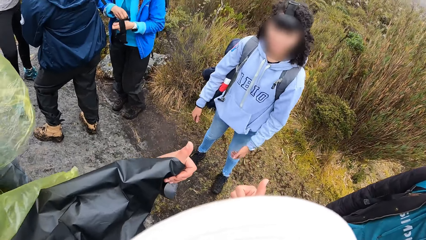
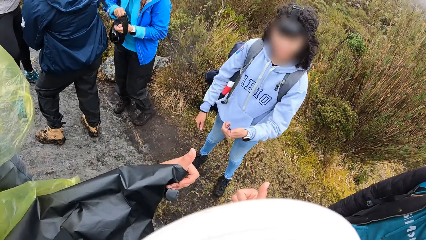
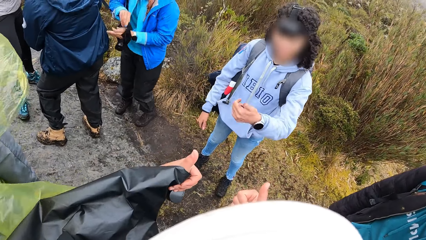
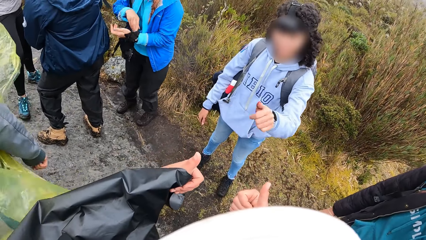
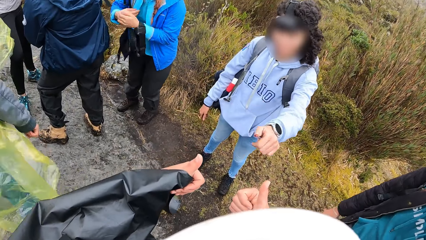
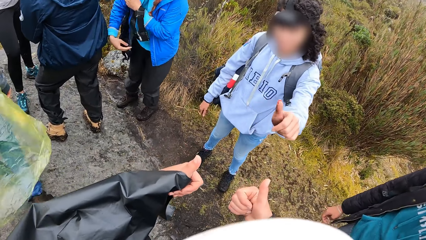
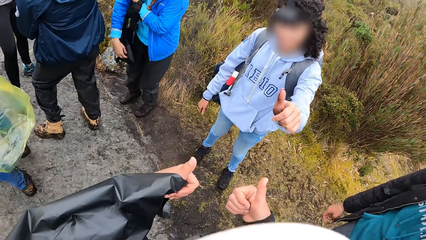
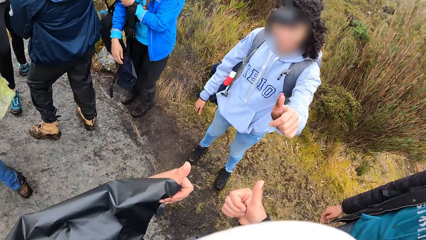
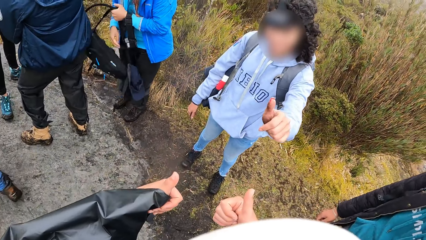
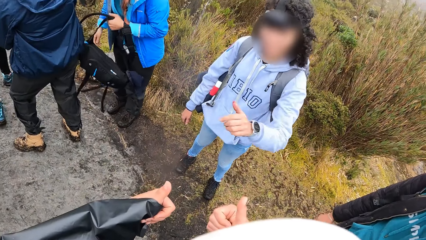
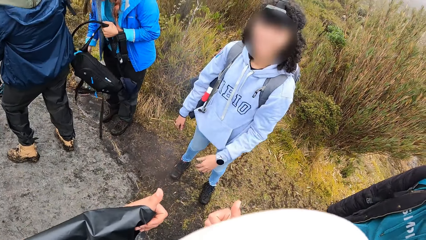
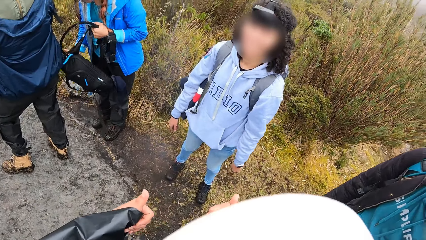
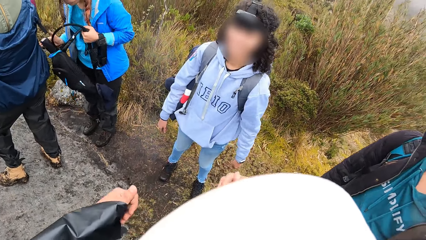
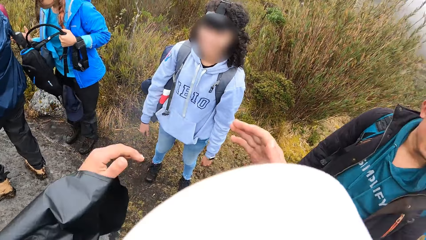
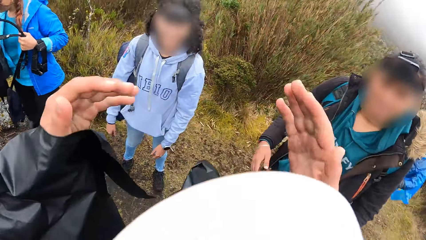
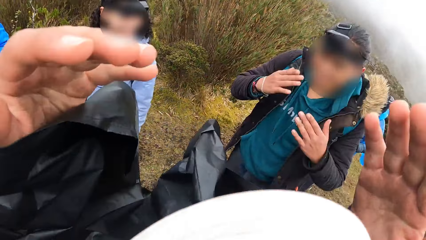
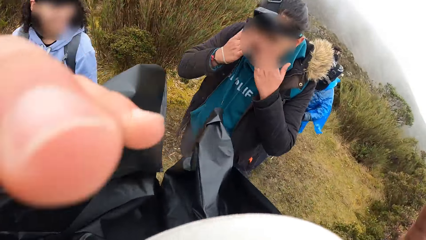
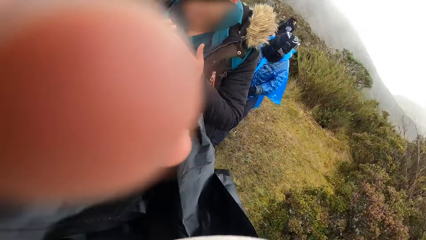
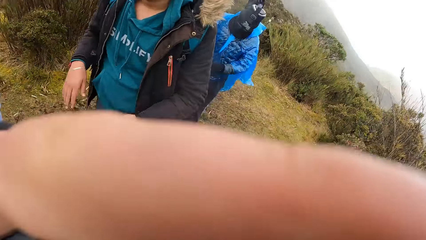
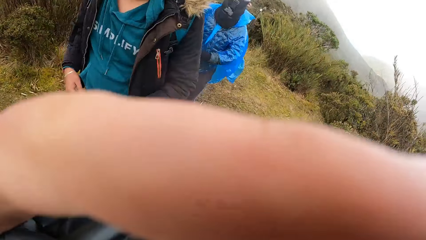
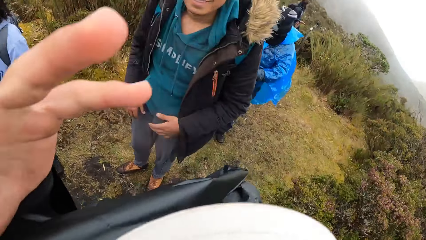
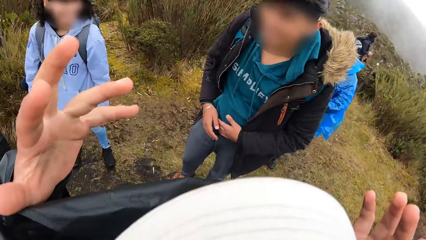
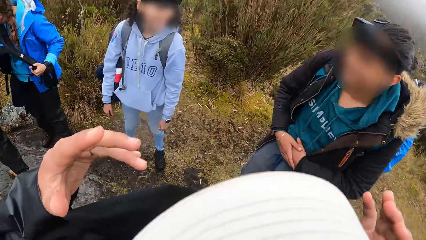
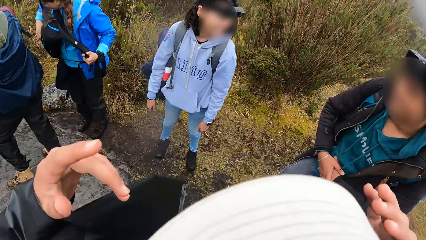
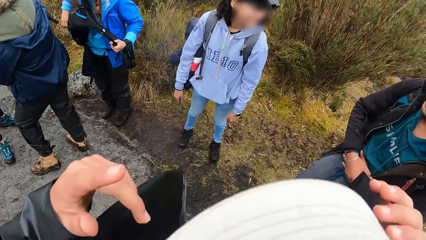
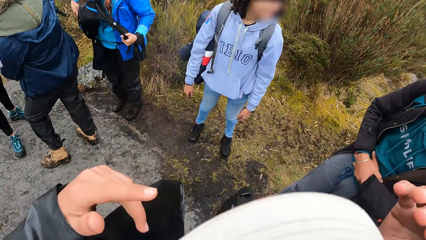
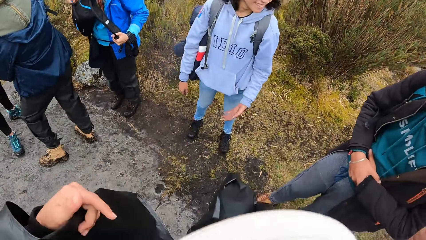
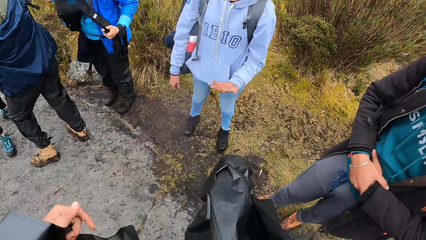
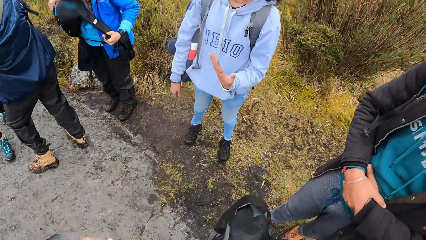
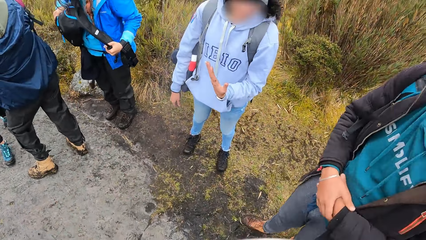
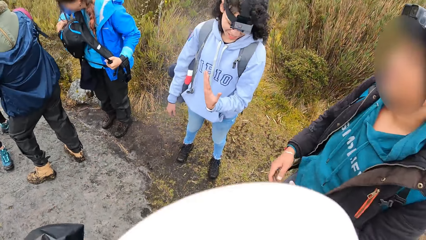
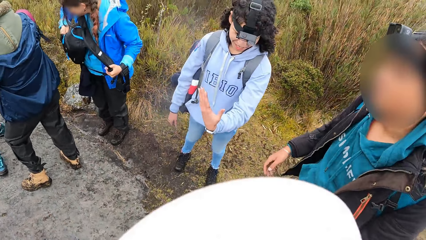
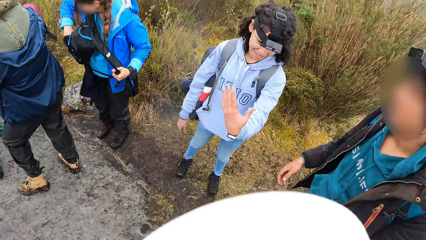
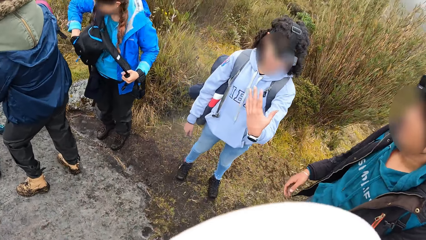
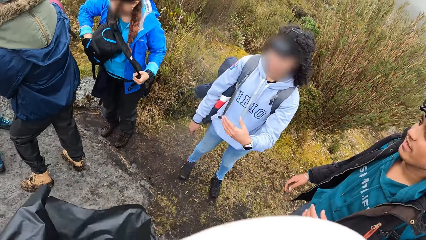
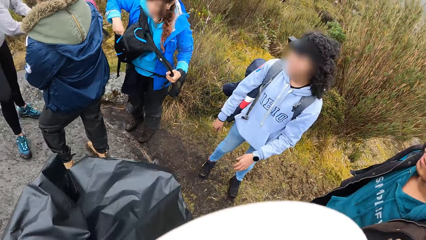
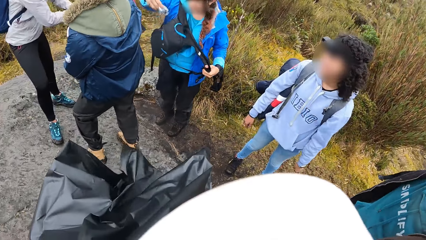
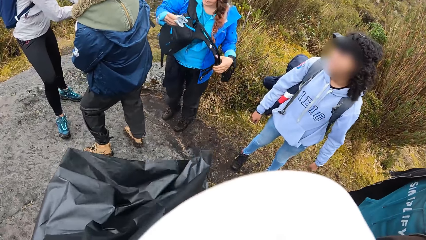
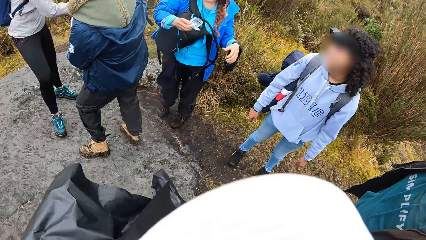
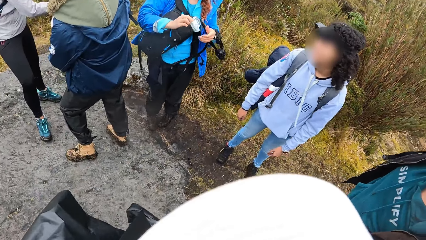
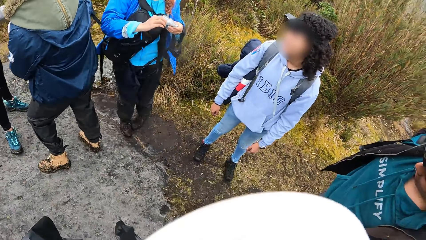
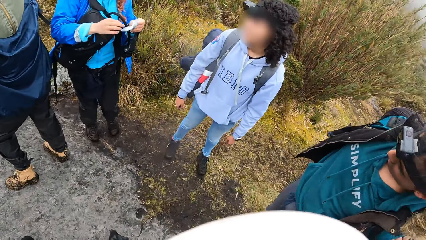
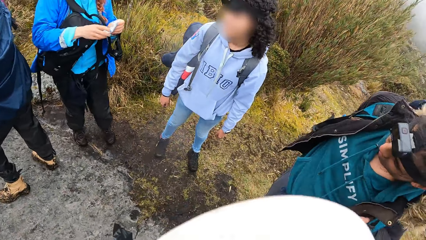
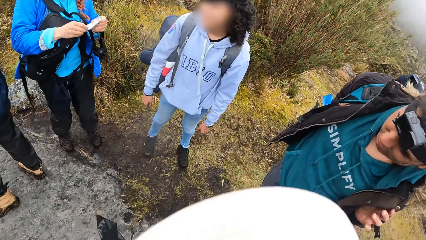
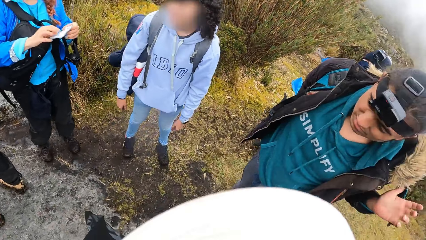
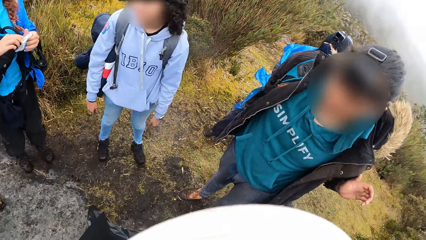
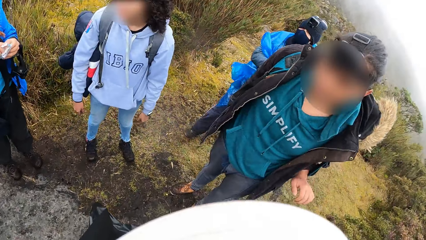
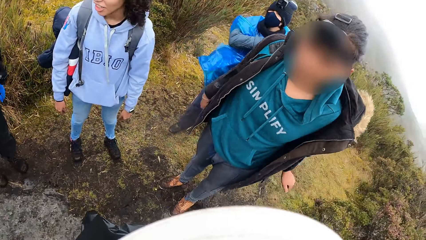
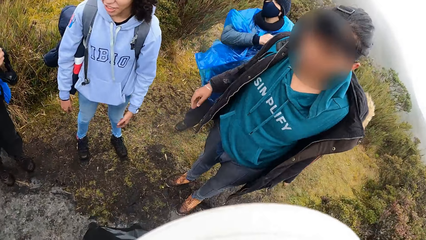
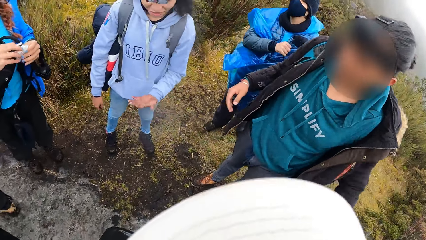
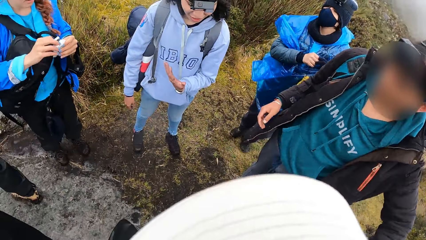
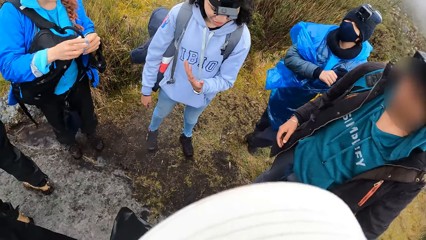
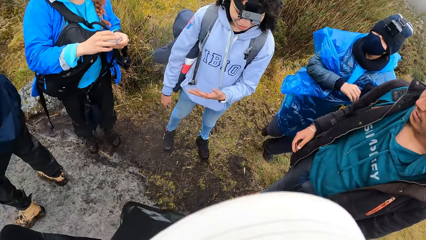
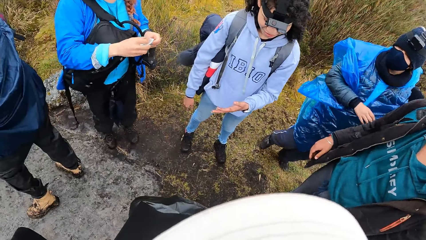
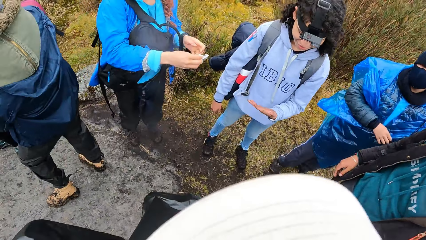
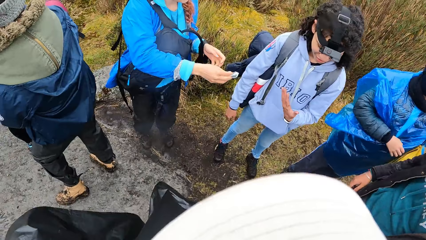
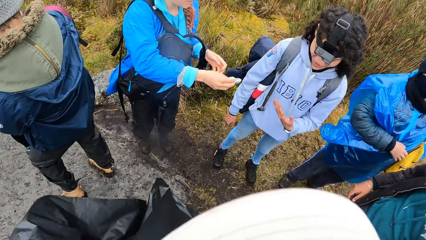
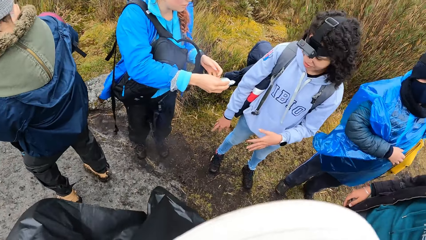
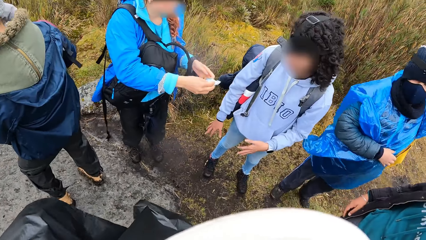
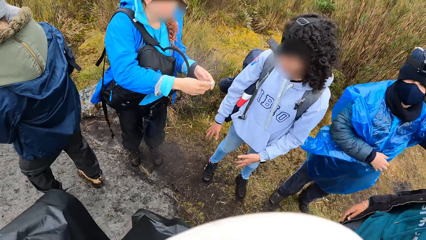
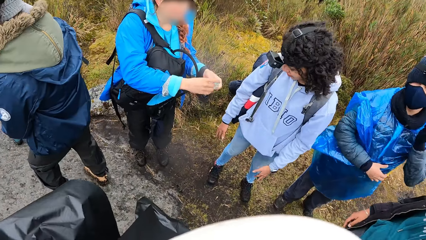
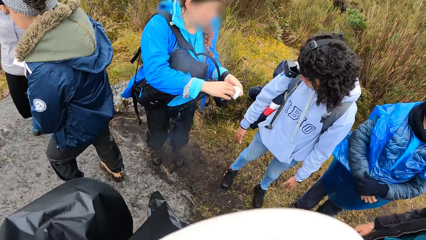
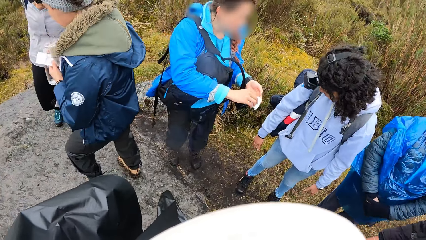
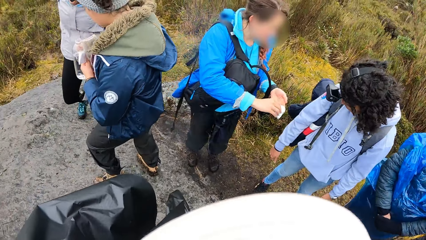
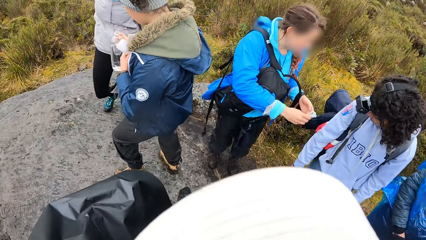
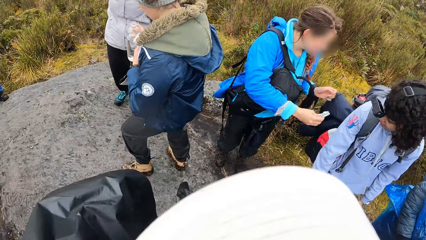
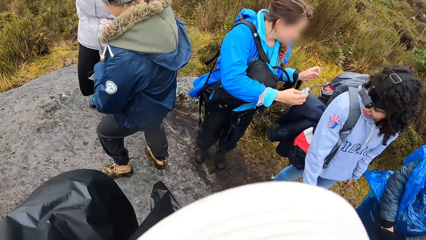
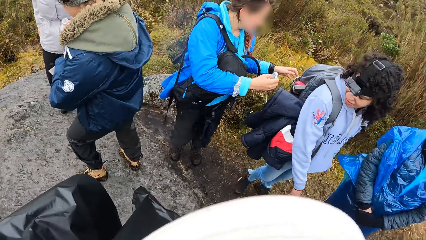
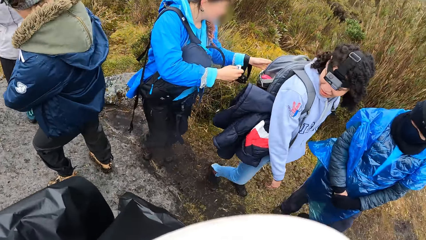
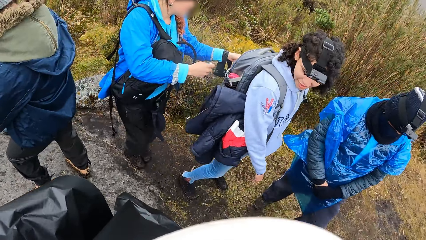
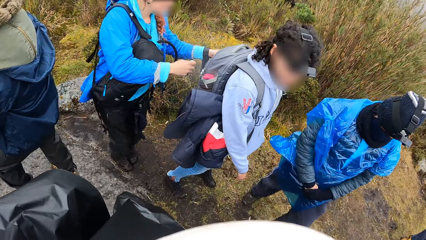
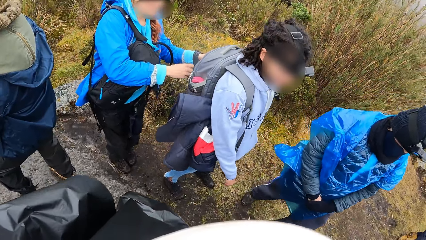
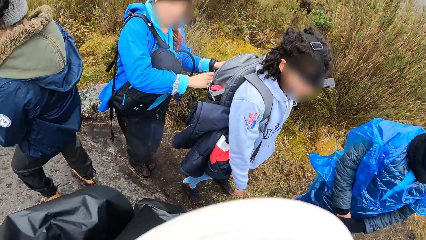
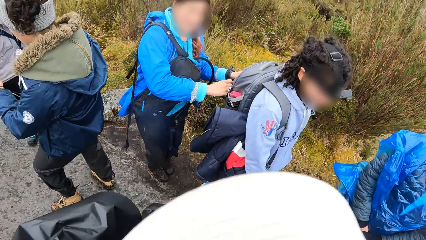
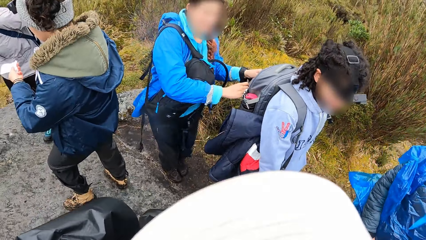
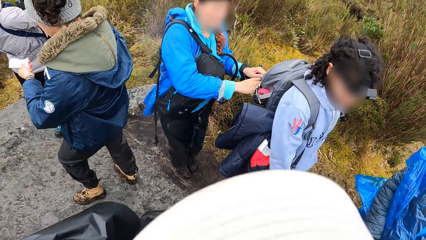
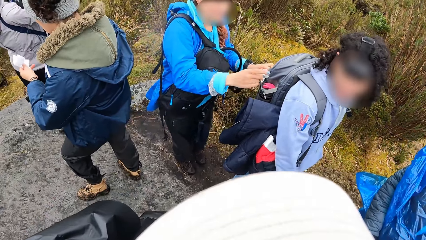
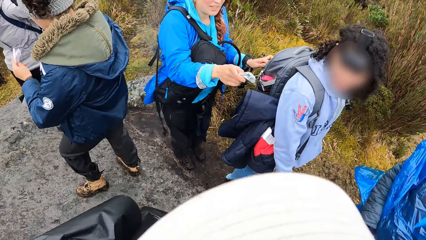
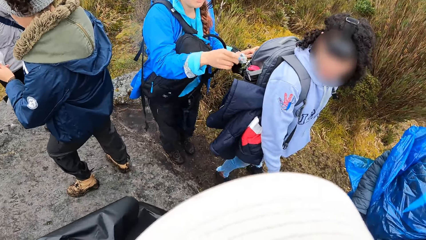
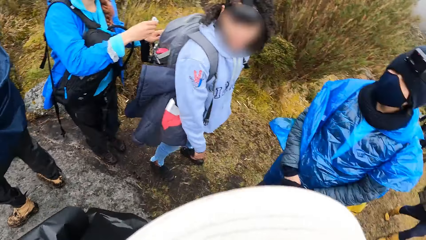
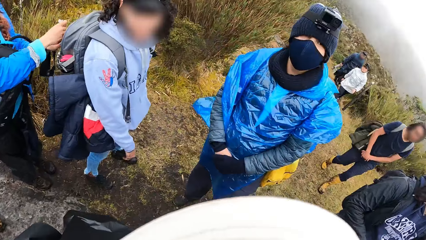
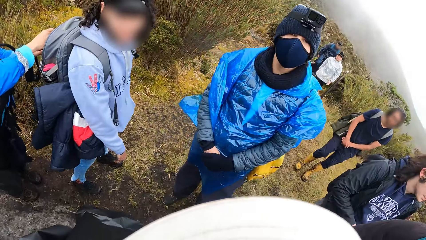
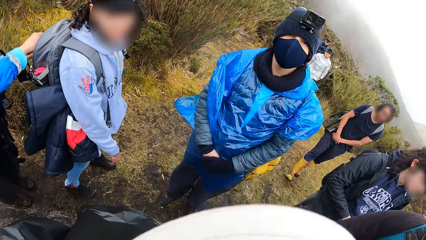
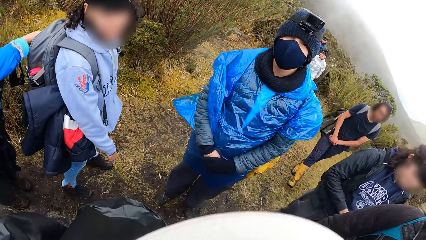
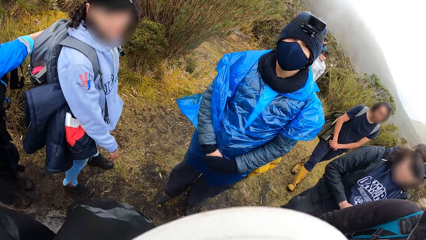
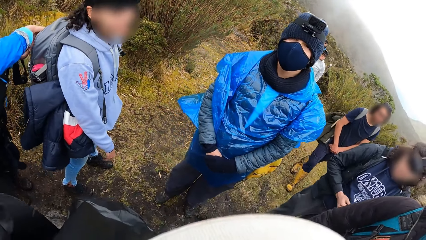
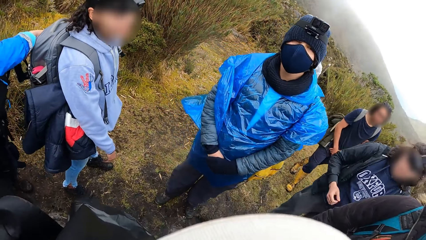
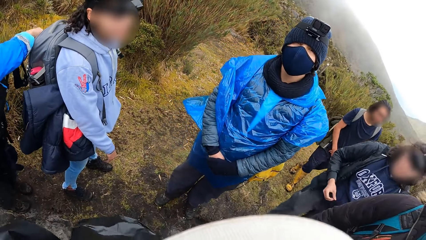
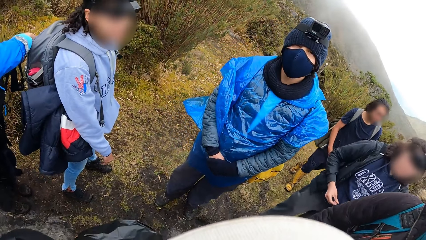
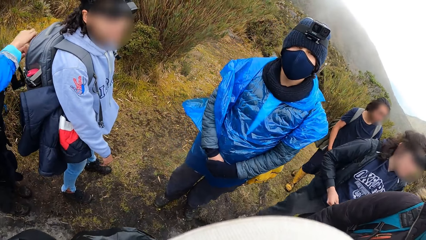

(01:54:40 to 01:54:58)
The woman holds the camera with her left hand. The camera wearer gestures to the other woman with both thumbs. The woman carries the backpack from her back with her left hand. She carries the backpack with both hands. The camera wearer touches a camera on his head with both hands. He talks to another man. The woman opens the backpack with her right hand. She puts her right hand inside the backpack. The camera wearer looks at the other woman. The woman brings out money from the backpack with her right hand. She holds the money with both hands. The first man holds a backpack on the back of the other man with both hands. The woman interacts with the other woman. The camera wearer looks at the first man. The woman holds the money with her right hand. The camera wearer looks at a person. The woman holds the money with both hands. She opens a backpack on the back of the other woman with her left hand. The camera wearer looks around. The woman puts the money inside the backpack on the back of the other woman with her right hand. The camera wearer looks at the first man.
